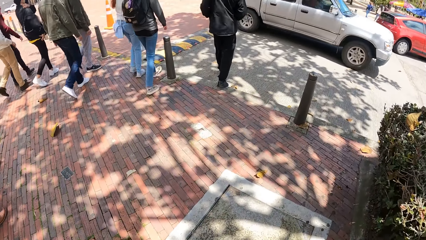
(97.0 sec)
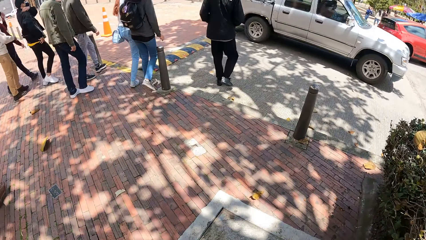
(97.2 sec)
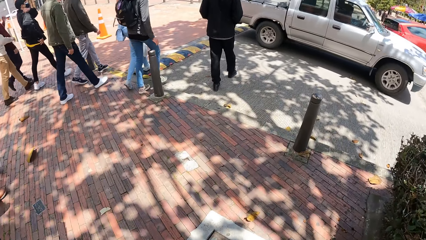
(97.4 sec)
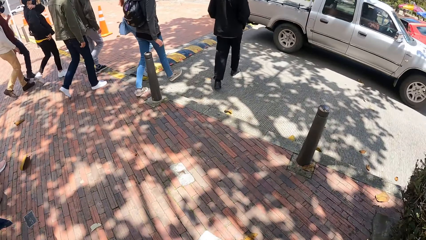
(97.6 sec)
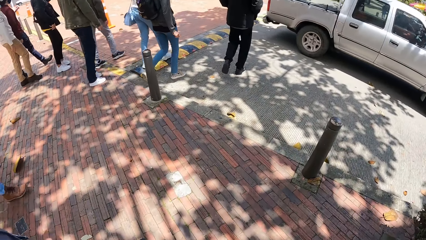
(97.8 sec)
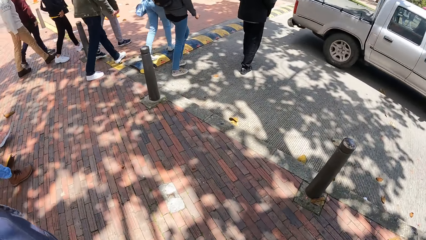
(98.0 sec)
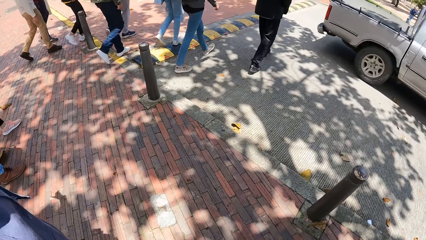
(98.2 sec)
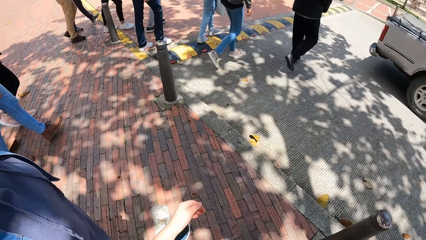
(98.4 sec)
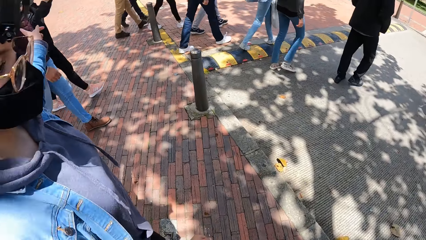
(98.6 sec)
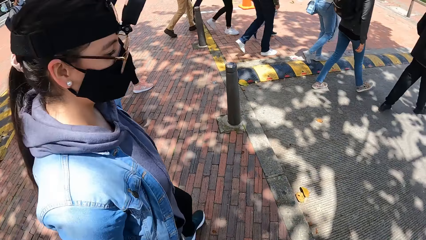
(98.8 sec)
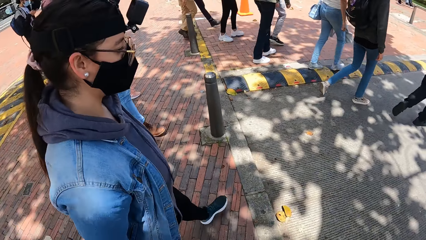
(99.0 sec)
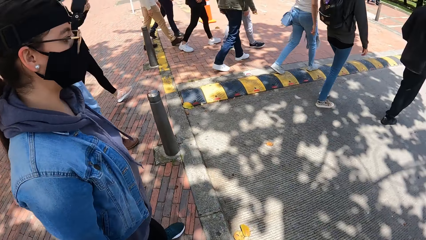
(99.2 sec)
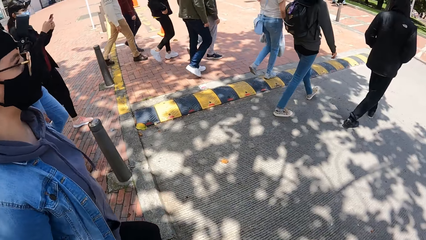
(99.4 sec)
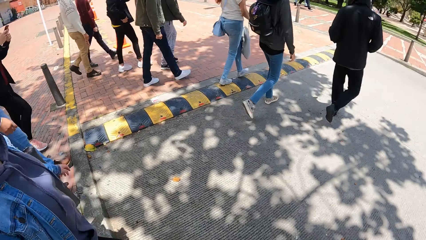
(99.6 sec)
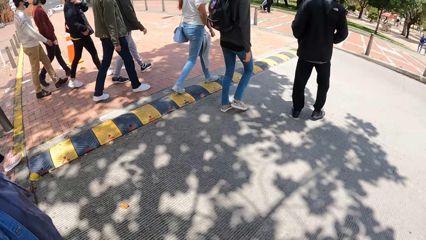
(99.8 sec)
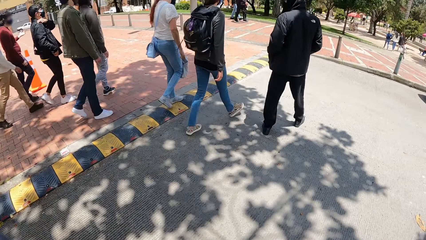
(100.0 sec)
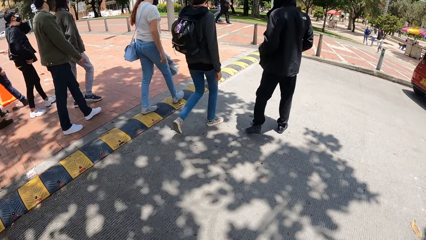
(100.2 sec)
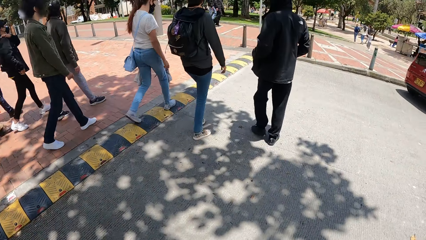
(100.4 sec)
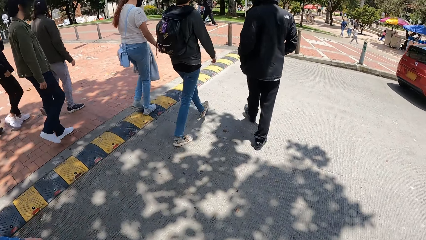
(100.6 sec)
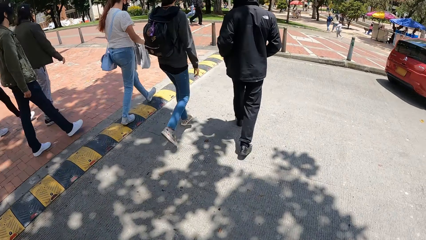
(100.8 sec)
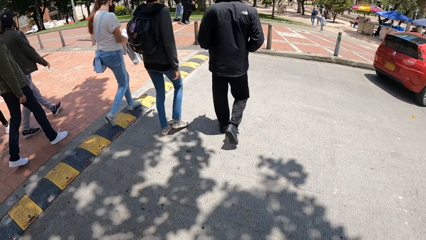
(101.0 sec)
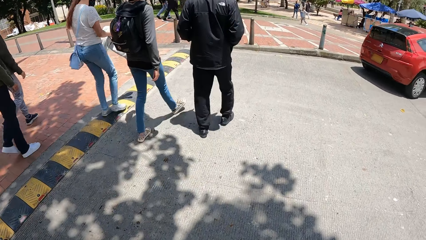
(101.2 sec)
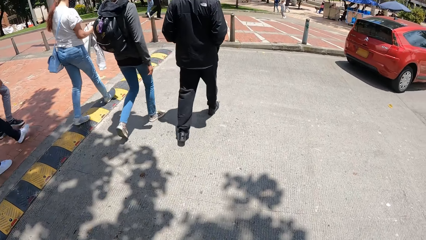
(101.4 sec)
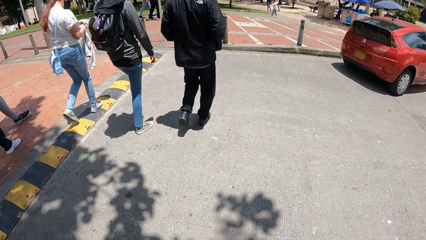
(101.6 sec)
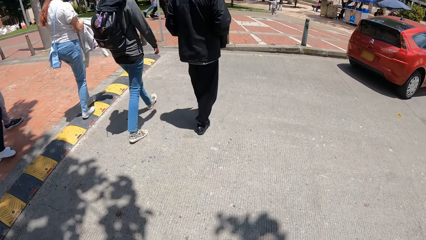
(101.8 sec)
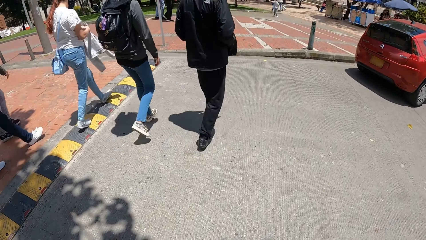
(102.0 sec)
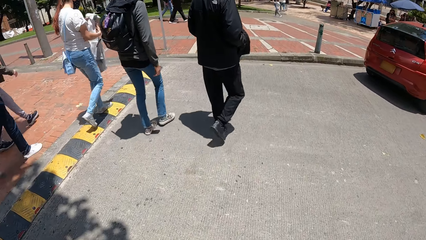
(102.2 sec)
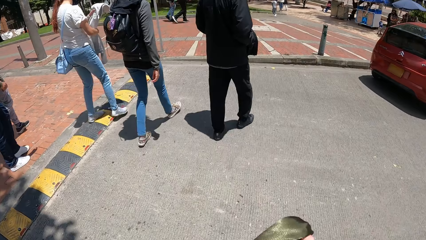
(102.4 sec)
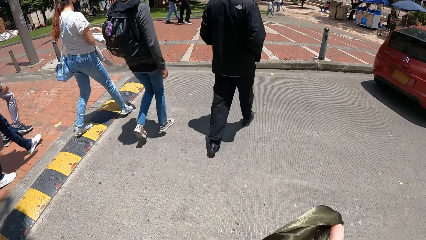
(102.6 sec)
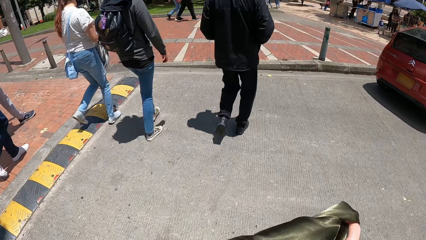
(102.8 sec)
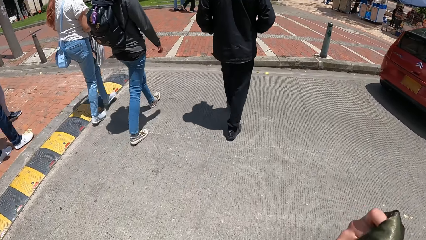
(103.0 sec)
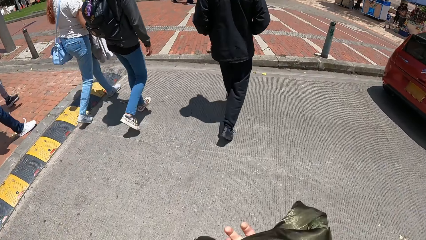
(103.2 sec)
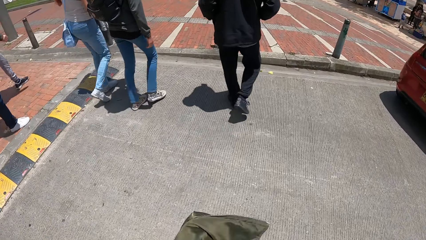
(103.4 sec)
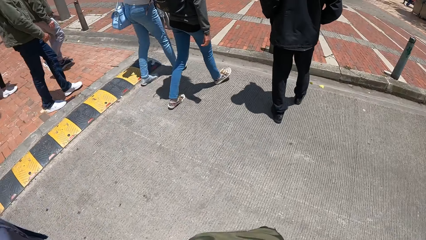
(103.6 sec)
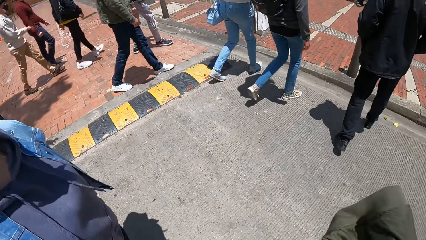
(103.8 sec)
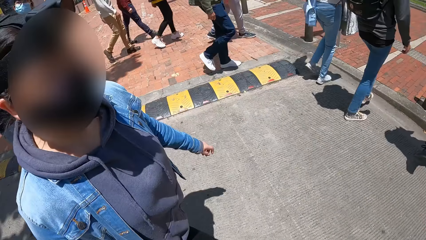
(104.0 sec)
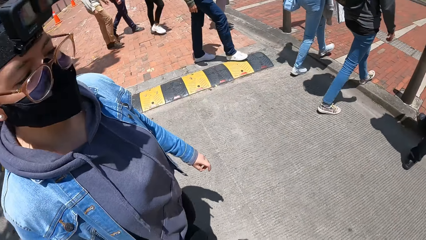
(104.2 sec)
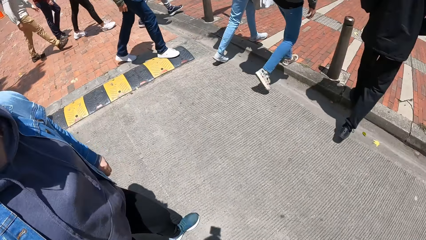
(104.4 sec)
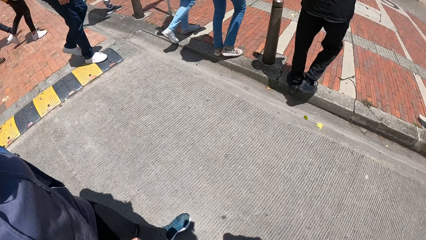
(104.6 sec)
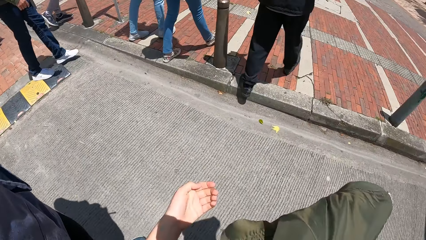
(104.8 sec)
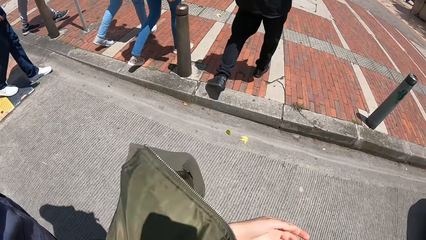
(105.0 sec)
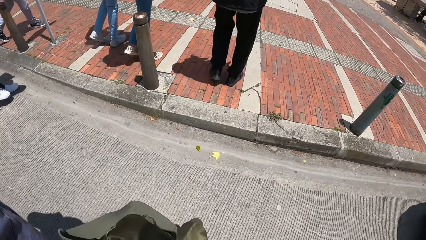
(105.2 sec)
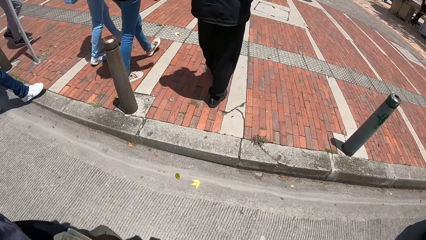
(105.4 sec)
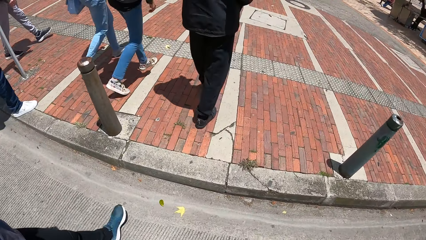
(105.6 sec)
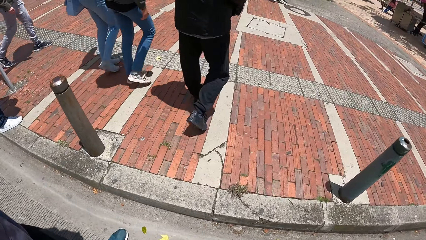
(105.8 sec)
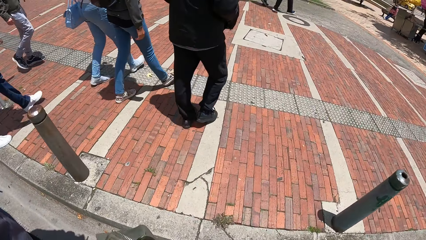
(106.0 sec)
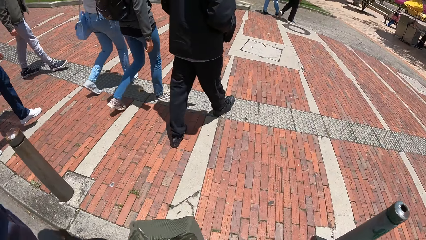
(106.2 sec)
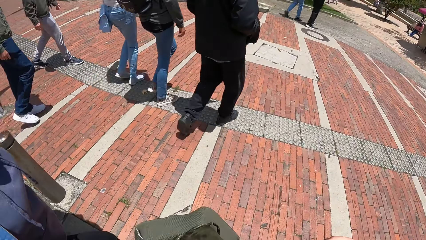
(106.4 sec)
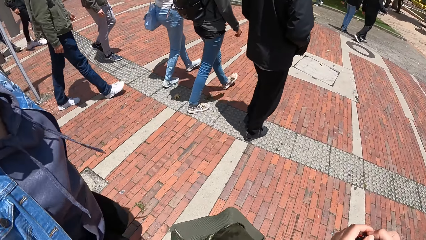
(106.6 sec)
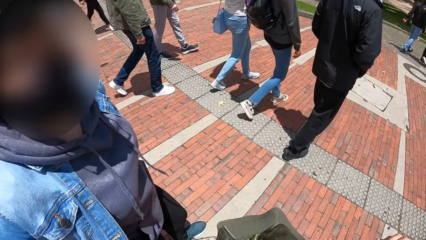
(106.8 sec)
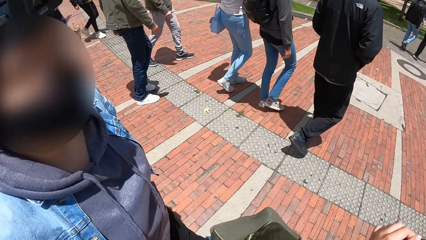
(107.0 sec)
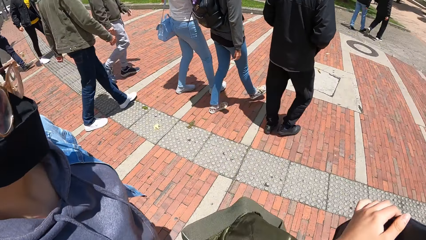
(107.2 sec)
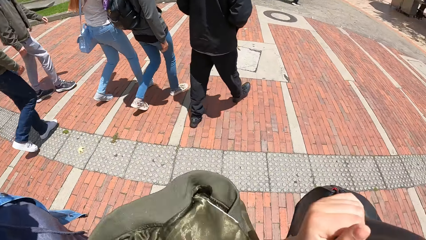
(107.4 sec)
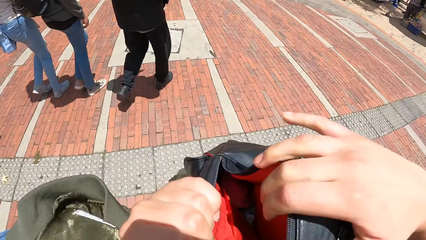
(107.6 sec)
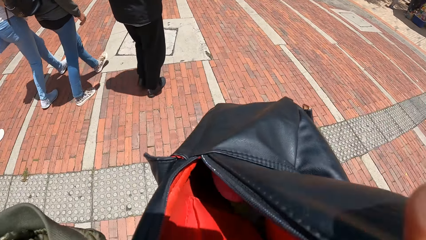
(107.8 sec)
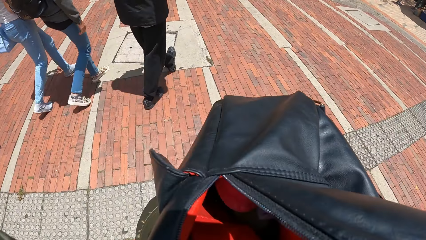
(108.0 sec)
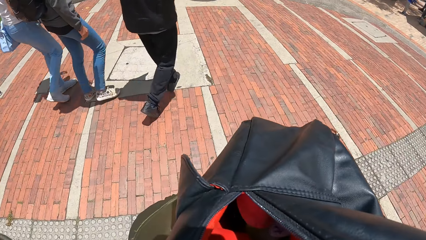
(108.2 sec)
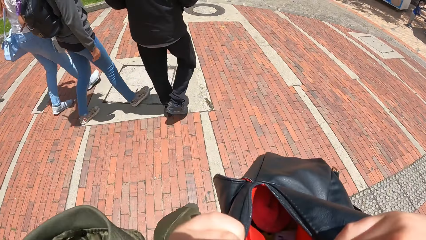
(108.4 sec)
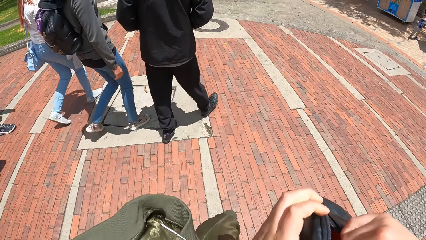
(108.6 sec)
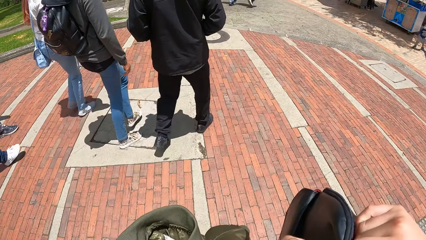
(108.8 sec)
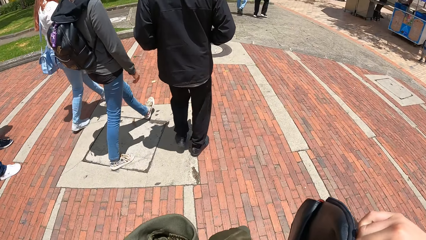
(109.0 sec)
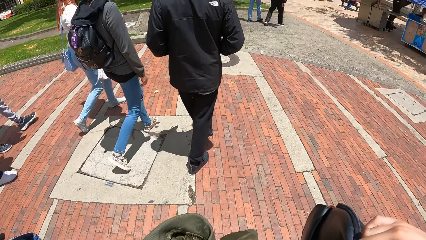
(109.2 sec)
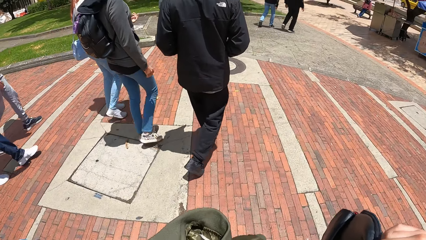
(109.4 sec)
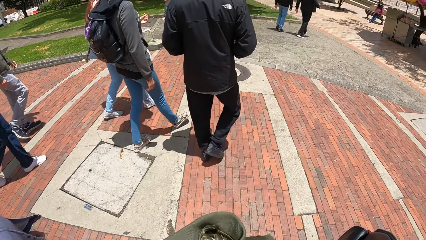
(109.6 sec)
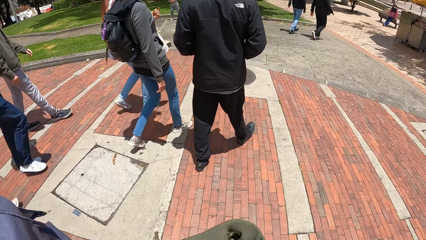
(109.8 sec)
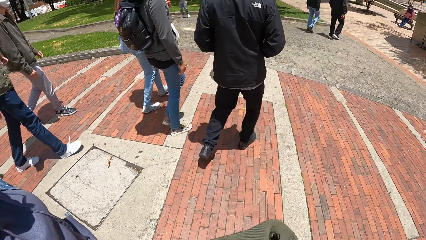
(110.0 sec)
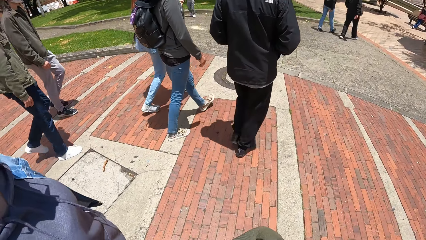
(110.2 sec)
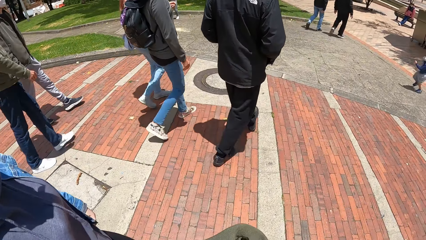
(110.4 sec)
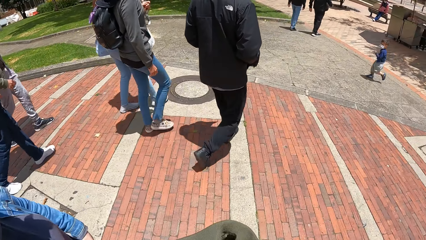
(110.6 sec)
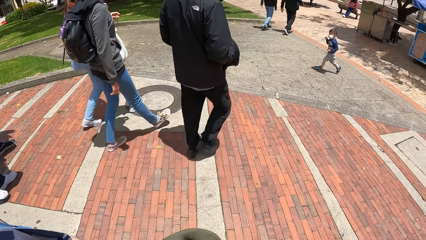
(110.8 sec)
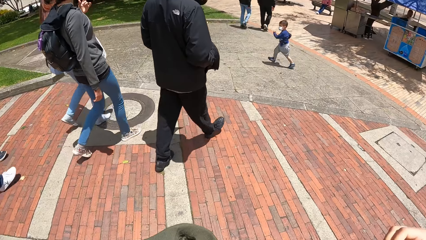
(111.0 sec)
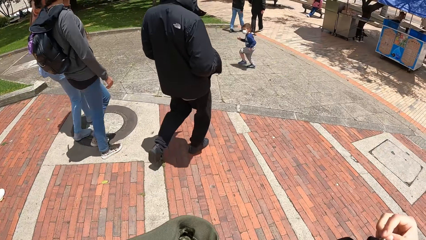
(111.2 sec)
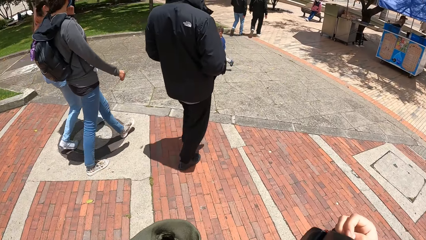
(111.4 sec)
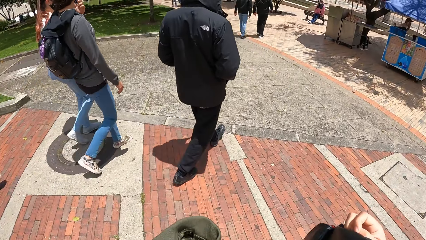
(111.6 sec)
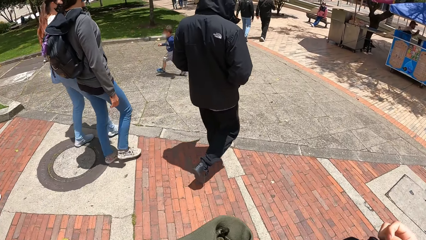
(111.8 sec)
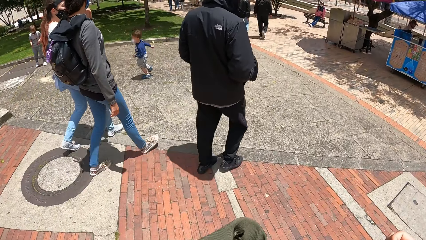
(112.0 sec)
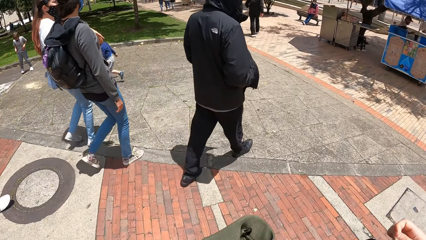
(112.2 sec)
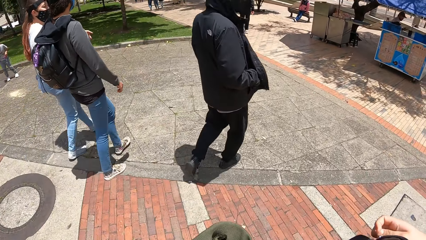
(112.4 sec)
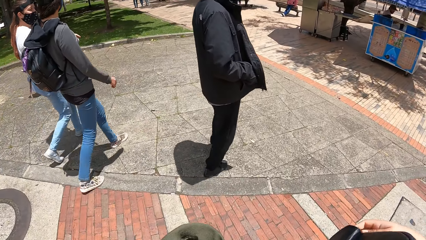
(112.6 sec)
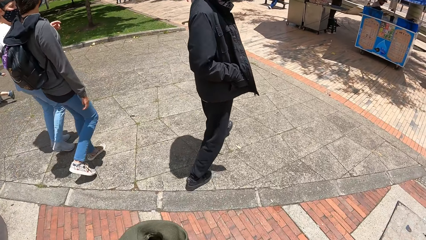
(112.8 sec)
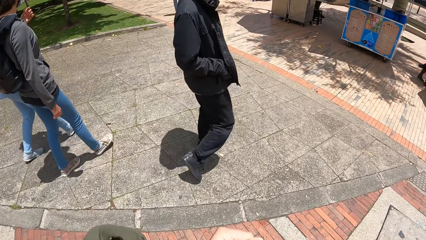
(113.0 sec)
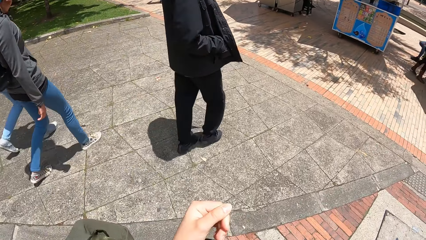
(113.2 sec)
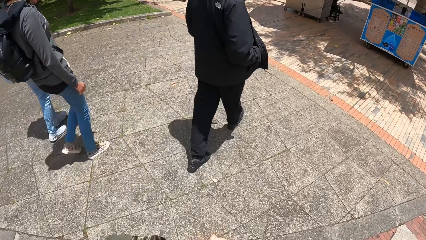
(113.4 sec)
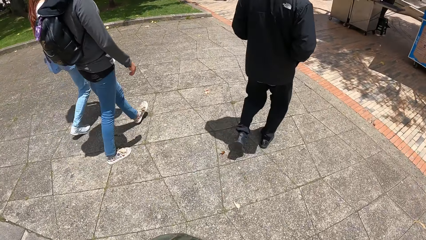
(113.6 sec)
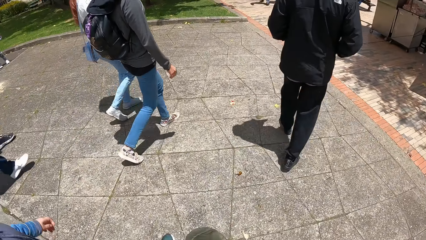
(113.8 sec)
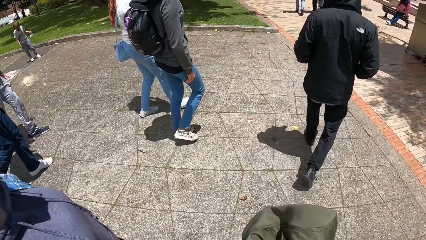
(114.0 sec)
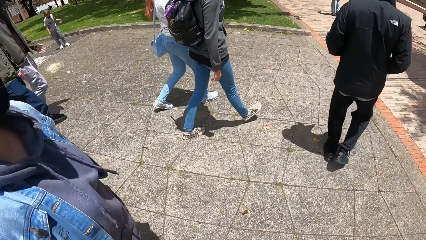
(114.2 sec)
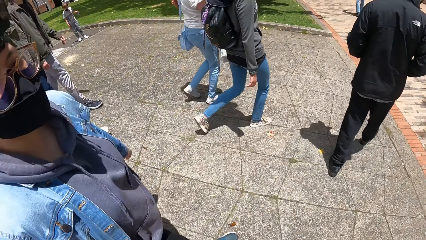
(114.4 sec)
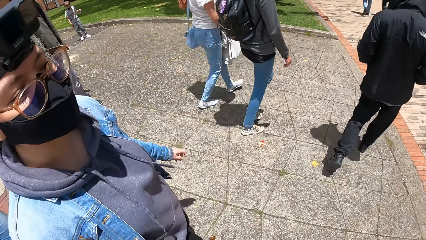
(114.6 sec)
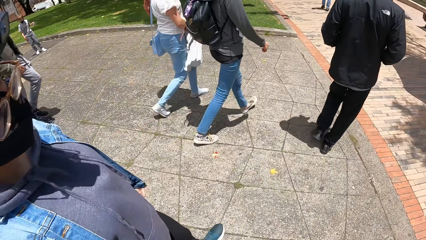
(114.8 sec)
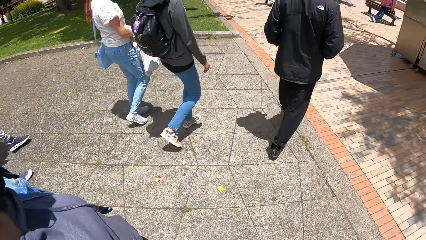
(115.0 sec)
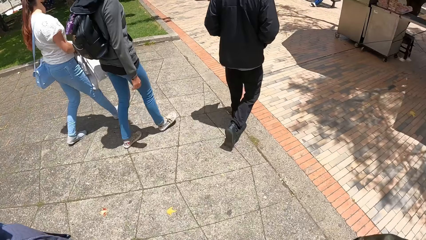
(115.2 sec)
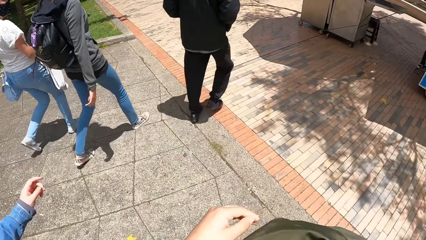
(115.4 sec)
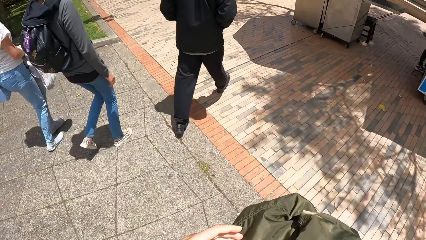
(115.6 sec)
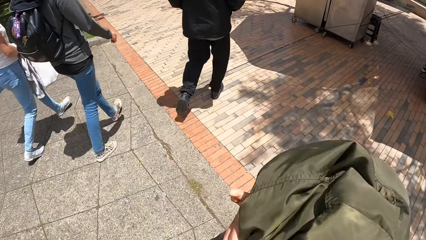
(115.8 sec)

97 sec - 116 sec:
A white truck drives past the camera wearer and the group of people. The camera wearer crosses the road with the group of people. She interacts with a woman. She passes a jacket from her right hand to her left hand. She opens a black bag with her hands. A boy runs past the camera wearer and the group of people.
